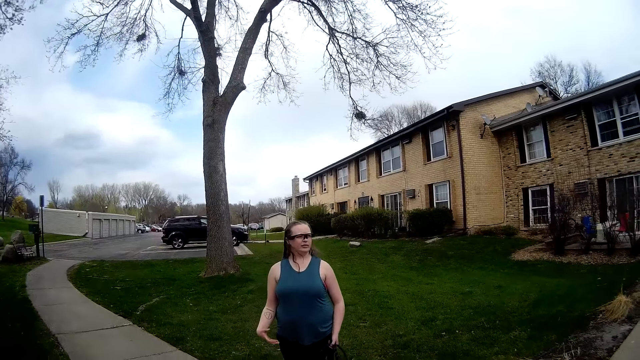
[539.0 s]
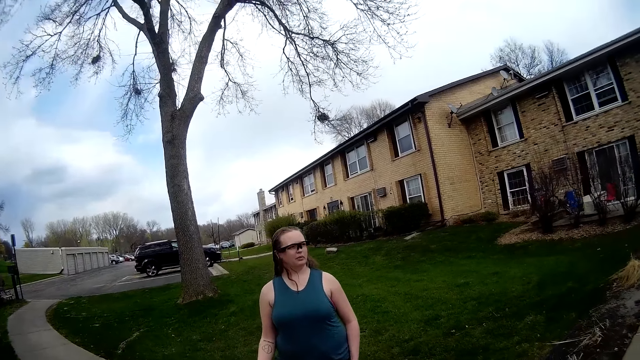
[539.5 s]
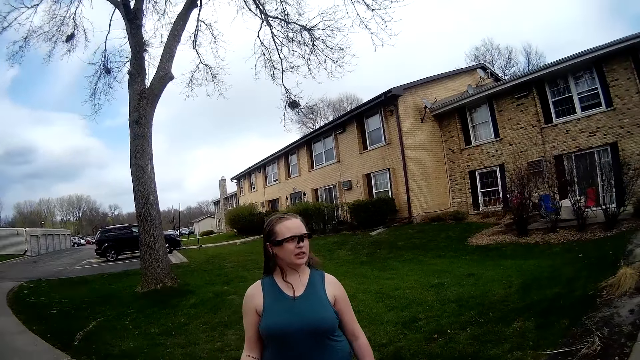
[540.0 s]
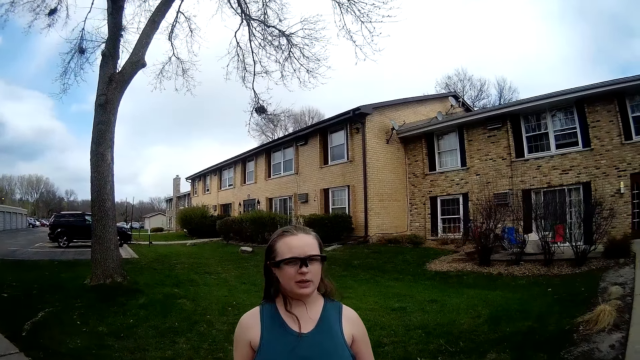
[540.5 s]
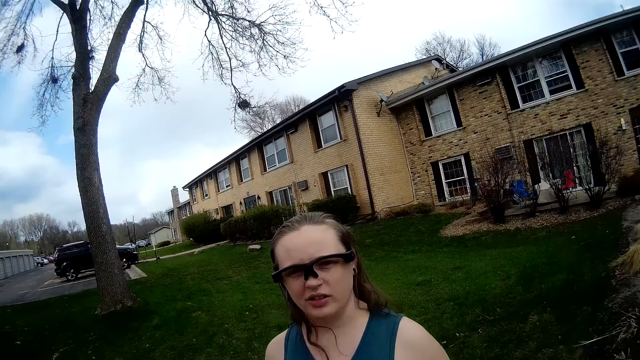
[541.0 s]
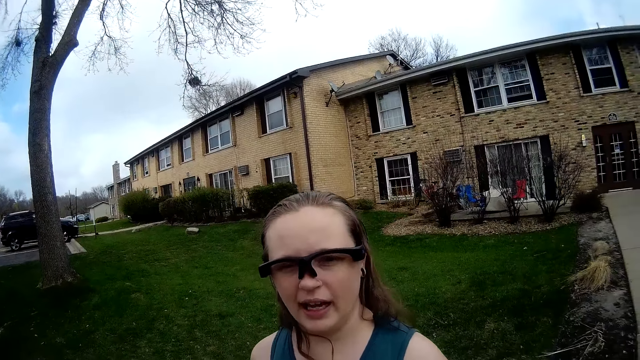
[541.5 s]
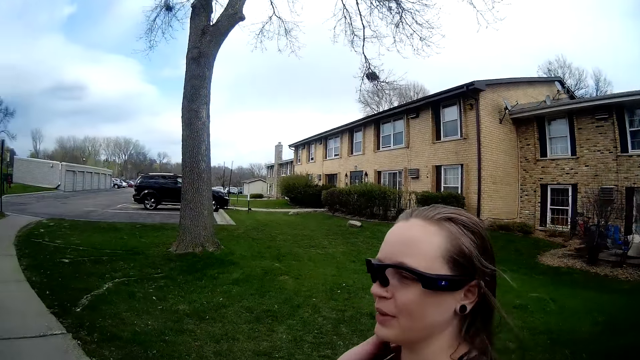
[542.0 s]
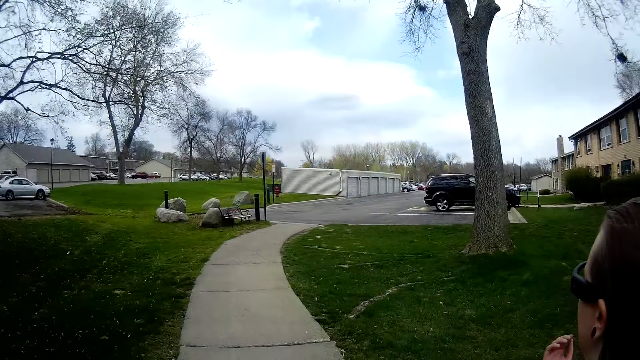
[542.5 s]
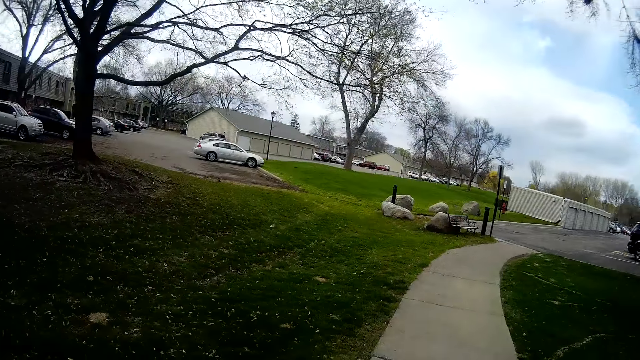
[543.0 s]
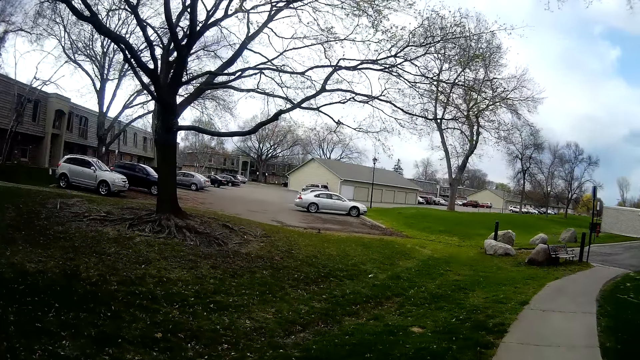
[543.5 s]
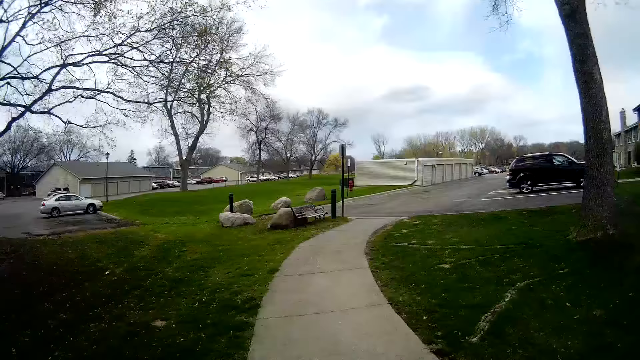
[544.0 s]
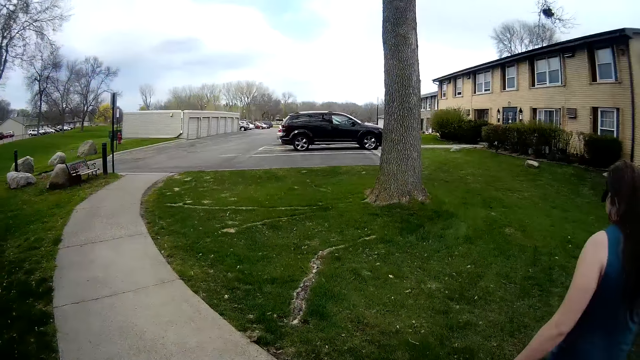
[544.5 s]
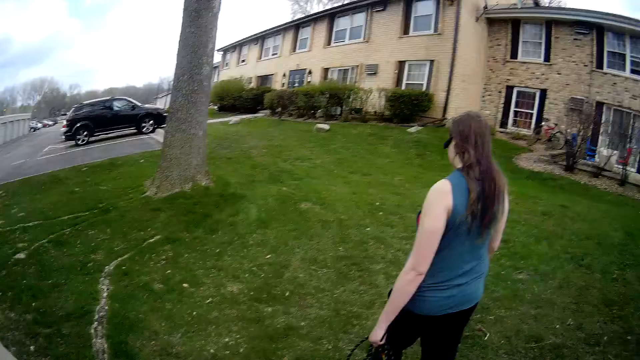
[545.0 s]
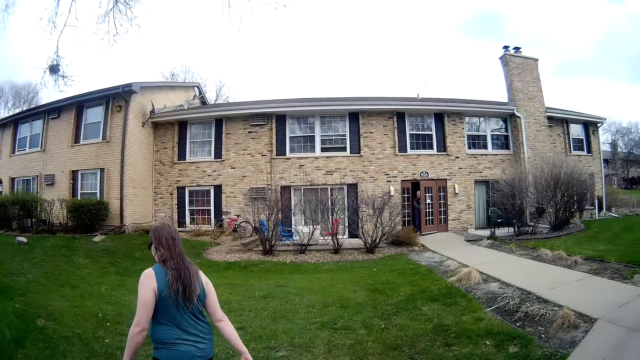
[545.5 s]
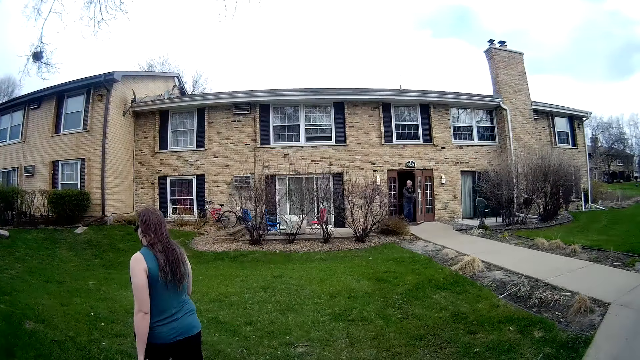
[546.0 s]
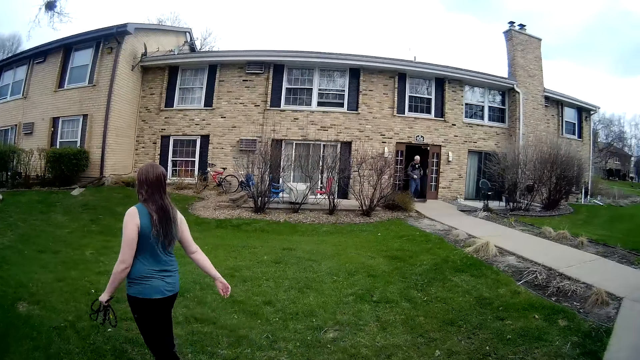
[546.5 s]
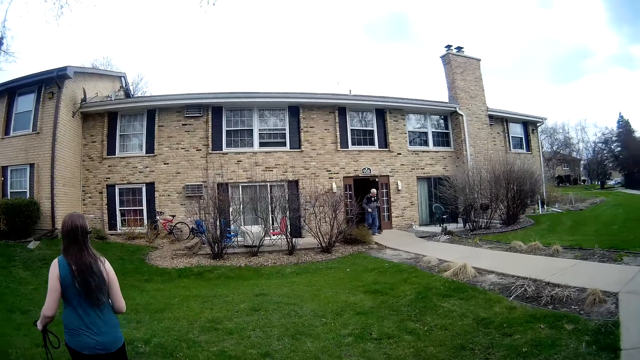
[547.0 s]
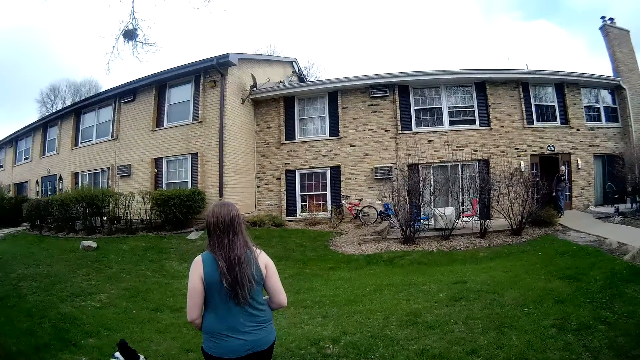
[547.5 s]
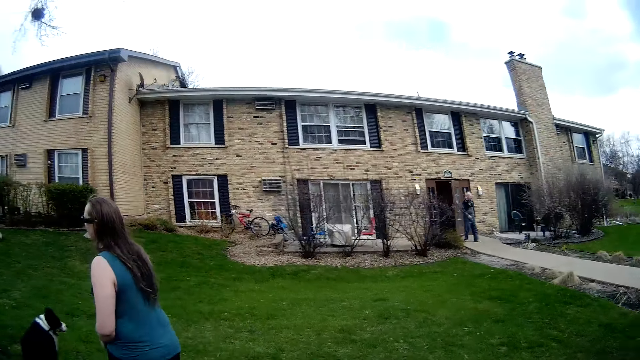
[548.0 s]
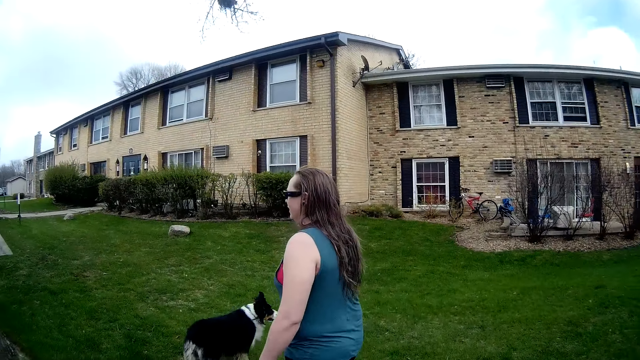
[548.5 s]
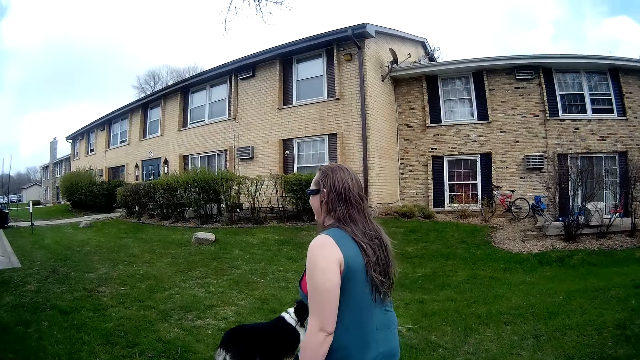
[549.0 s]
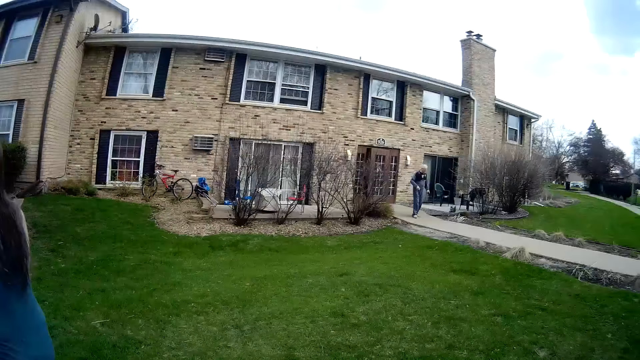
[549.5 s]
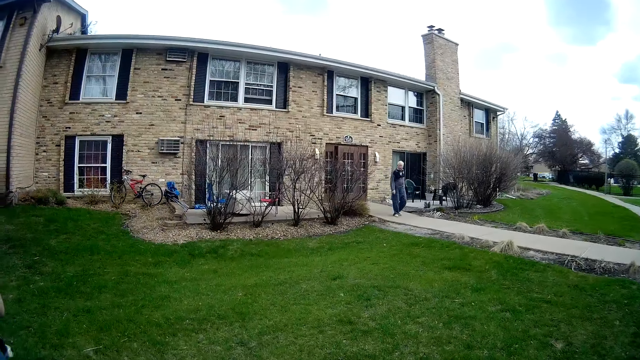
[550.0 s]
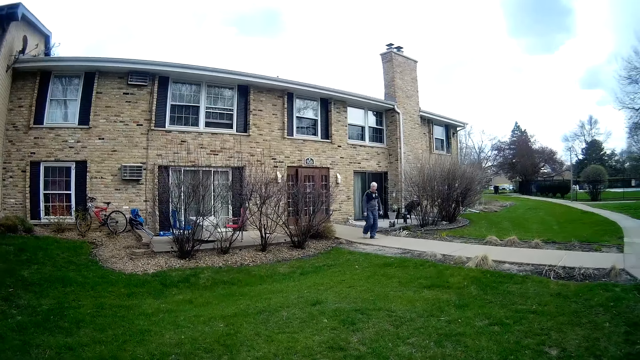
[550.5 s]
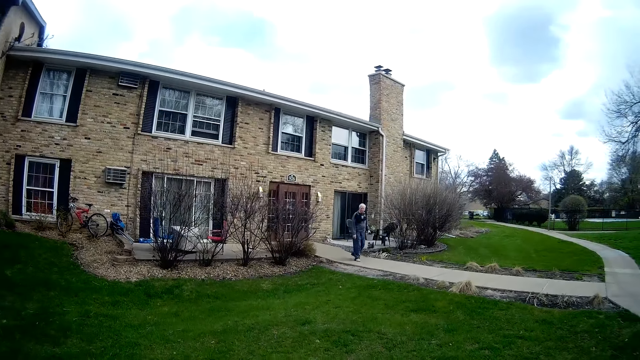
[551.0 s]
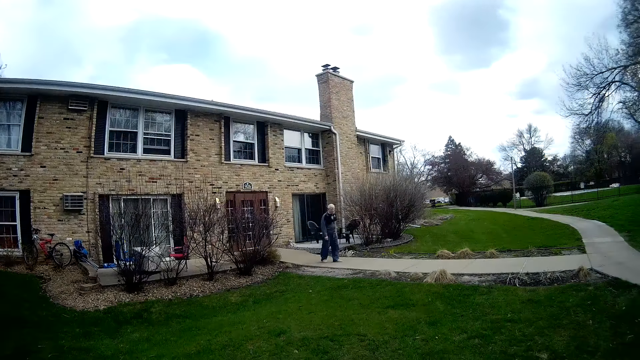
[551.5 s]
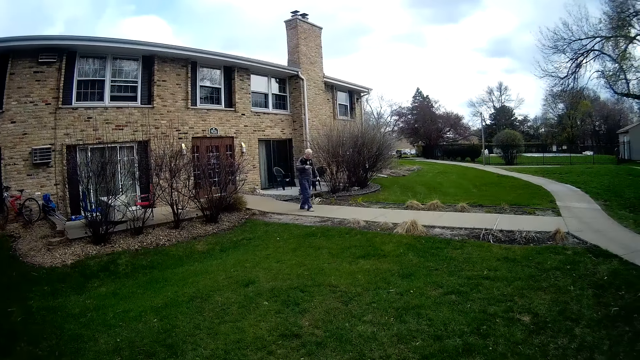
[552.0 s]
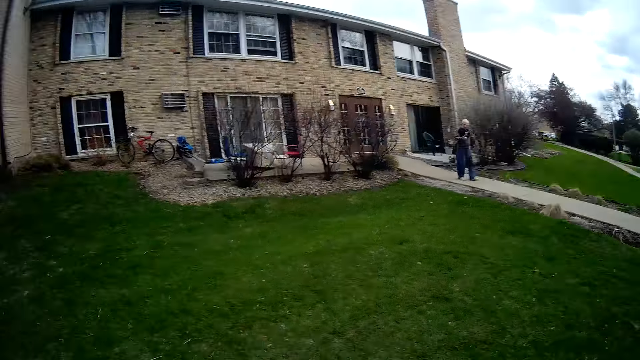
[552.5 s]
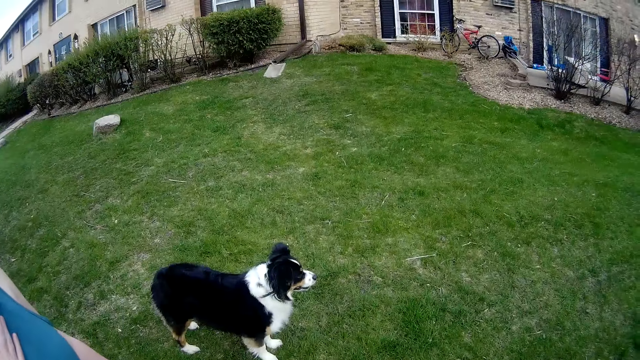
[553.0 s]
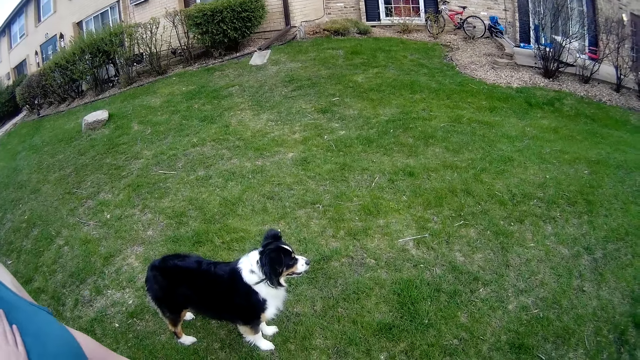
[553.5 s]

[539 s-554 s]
The camera wearer talks to a woman. The woman flips her hair with her right hand and walks on the pathway. The woman walks on a lawn. The camera wearer walks on the pavement or the lawn. A man opens a door with his left hand. The camera wearer speaks with the man. The man walks on the pathway. A dog walks on the lawn. The woman speaks with the man.

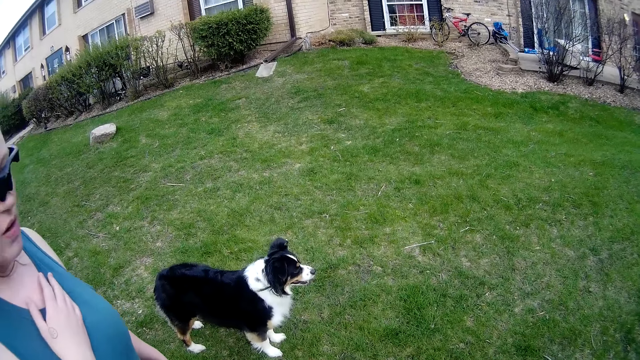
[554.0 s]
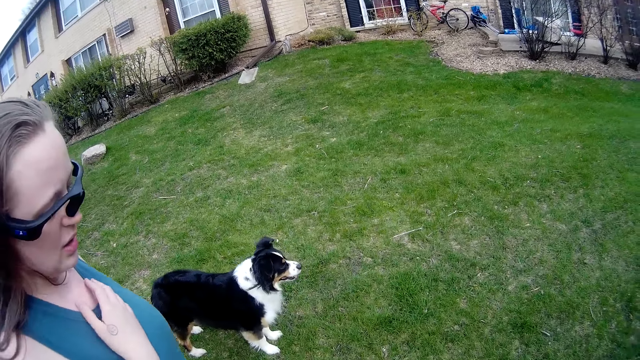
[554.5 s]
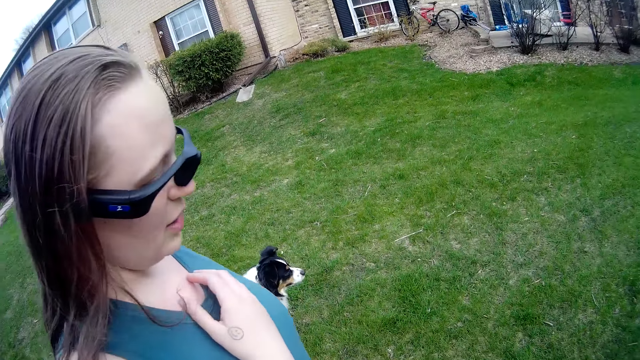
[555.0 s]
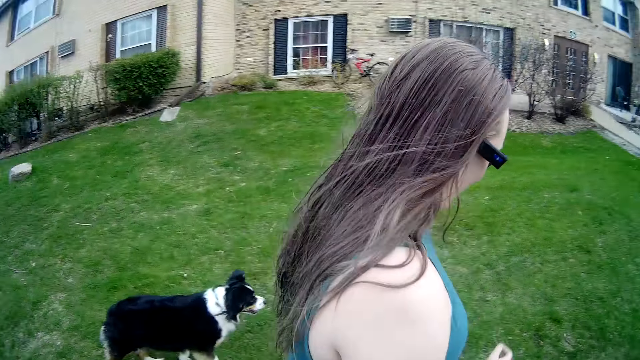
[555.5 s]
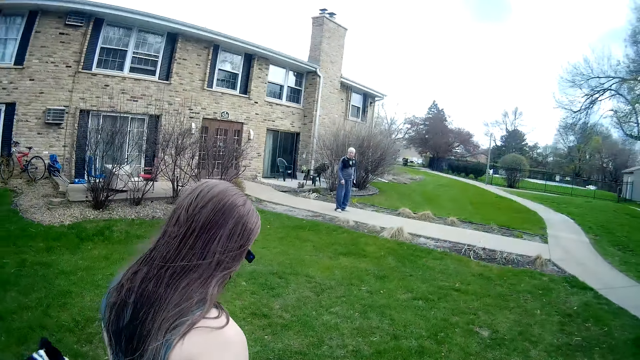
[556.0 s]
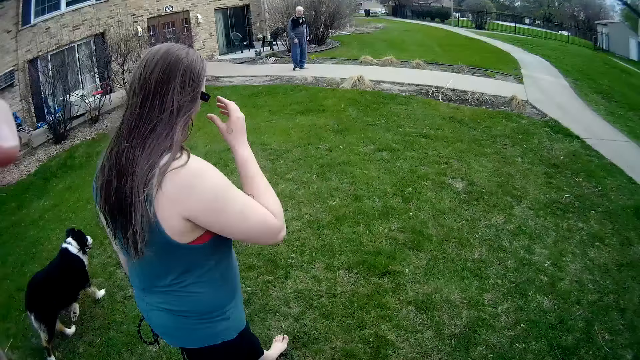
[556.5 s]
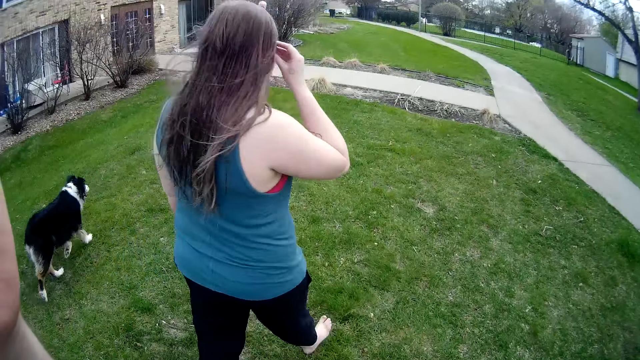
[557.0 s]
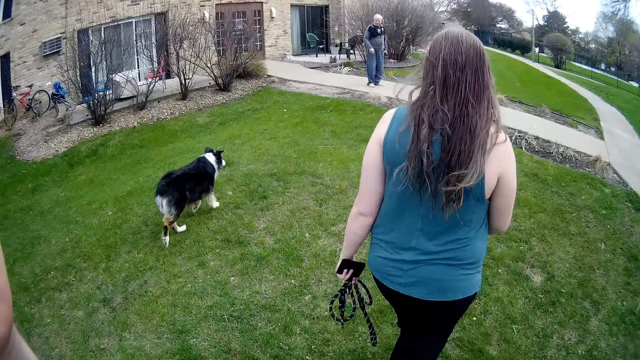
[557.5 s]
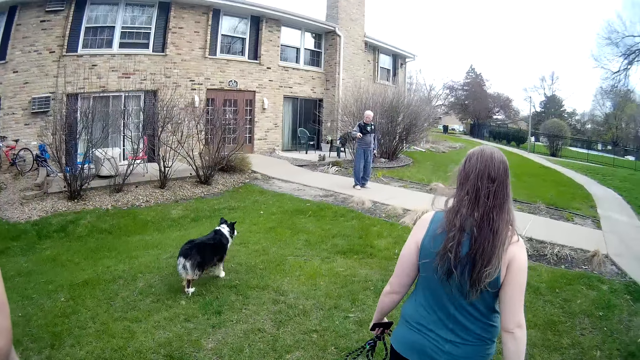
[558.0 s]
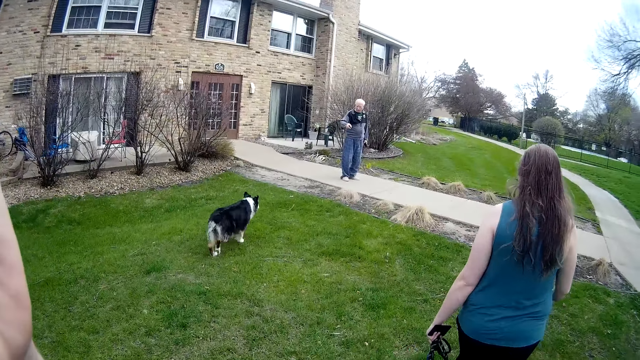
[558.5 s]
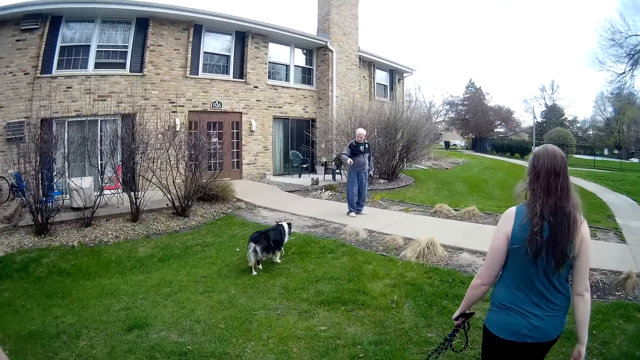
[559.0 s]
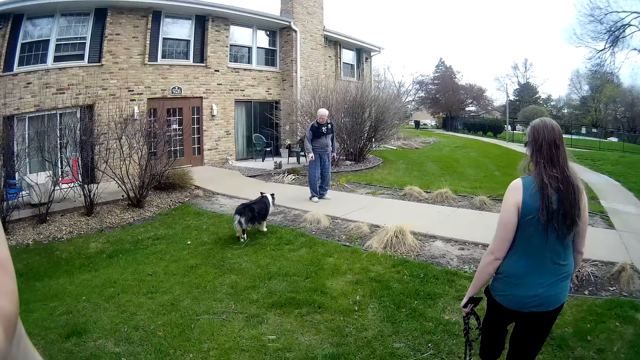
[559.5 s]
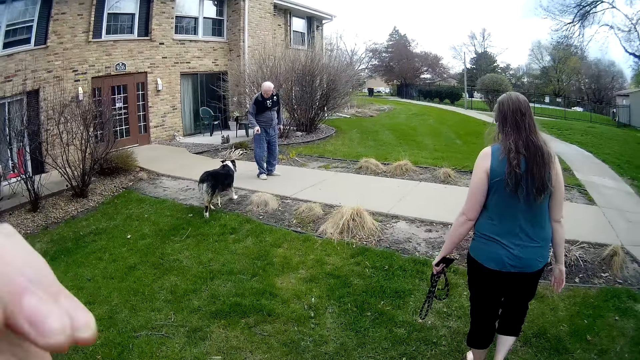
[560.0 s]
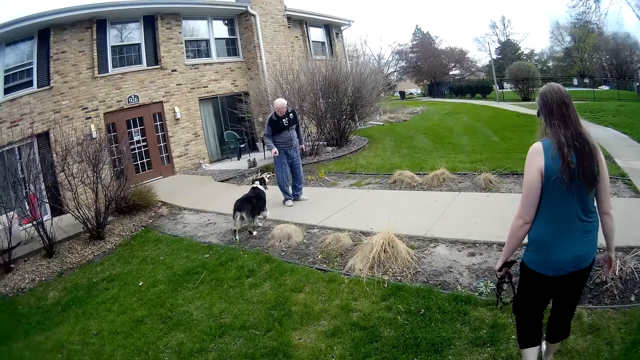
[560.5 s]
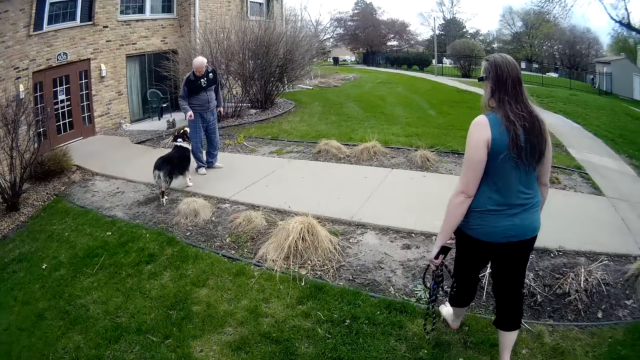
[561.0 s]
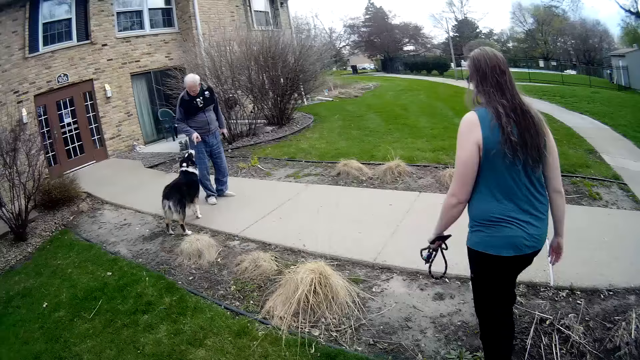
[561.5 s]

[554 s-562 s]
The camera wearer walks around. A woman walks with a dog towards a man. The camera wearer walks towards the man.
